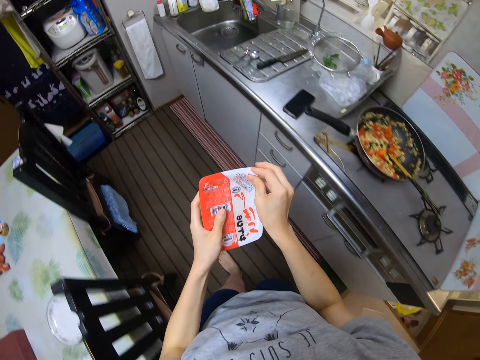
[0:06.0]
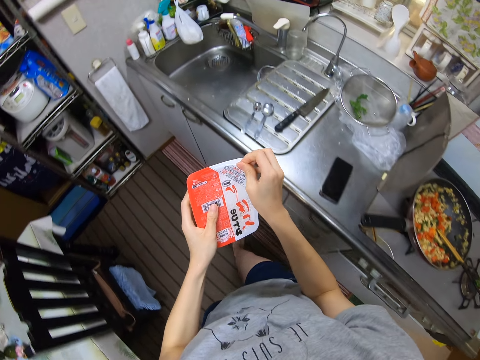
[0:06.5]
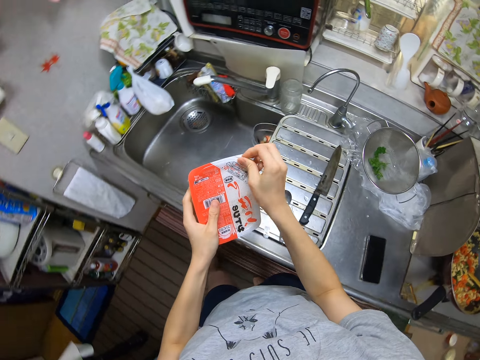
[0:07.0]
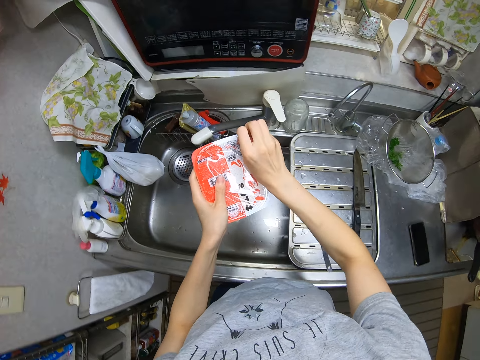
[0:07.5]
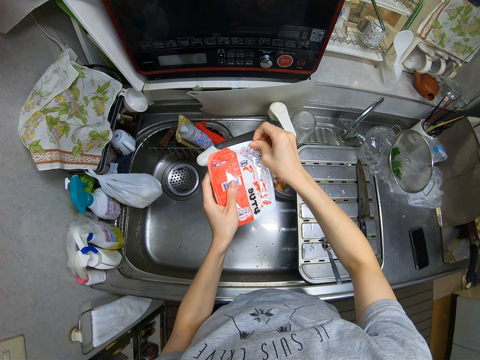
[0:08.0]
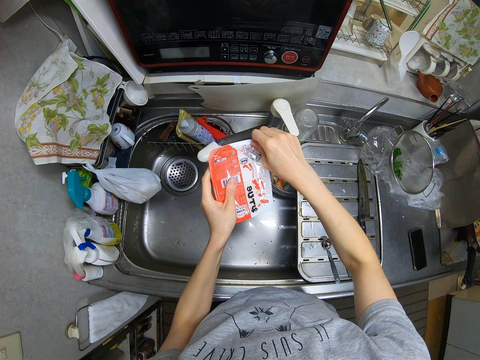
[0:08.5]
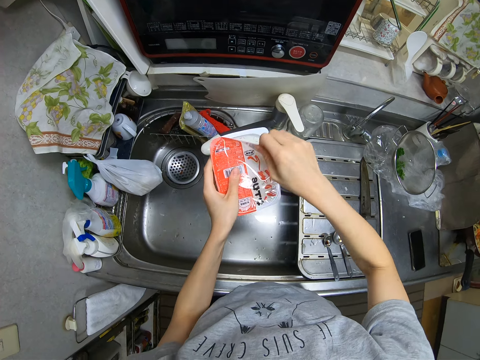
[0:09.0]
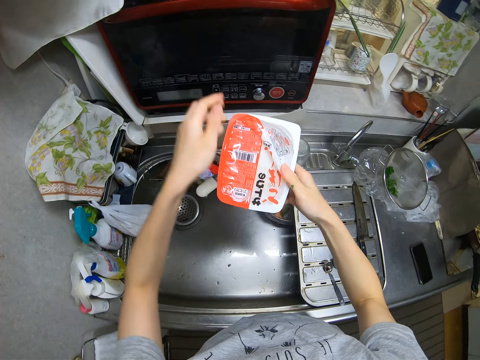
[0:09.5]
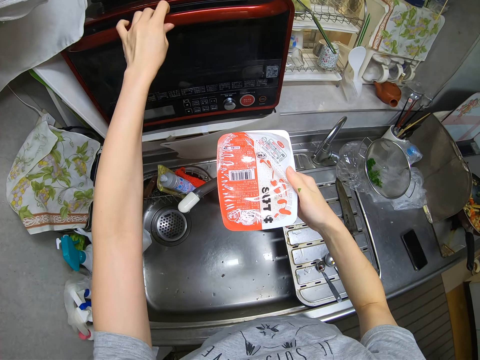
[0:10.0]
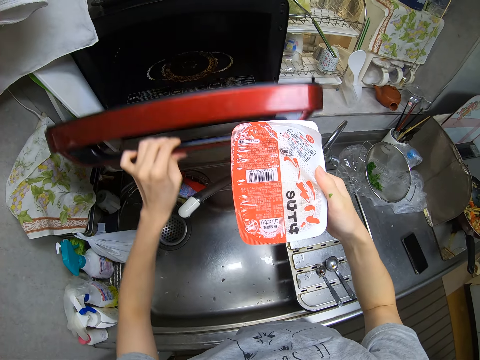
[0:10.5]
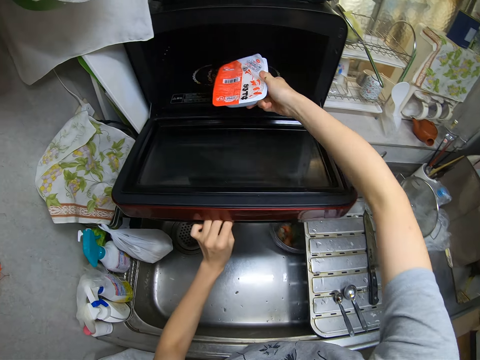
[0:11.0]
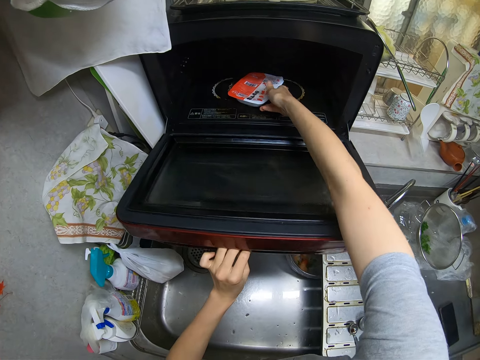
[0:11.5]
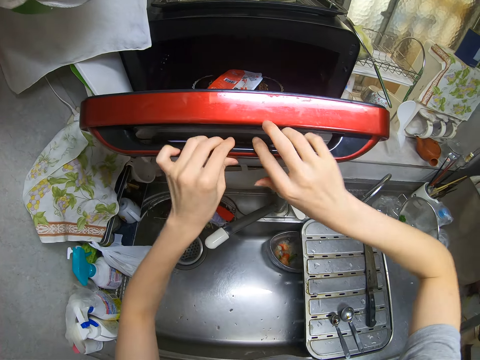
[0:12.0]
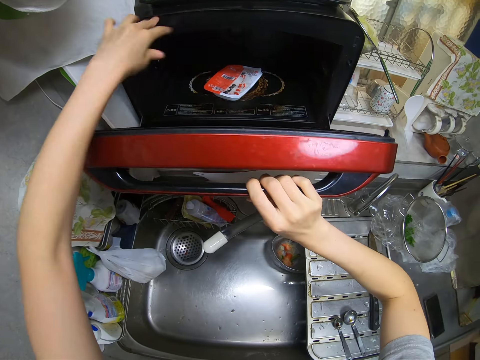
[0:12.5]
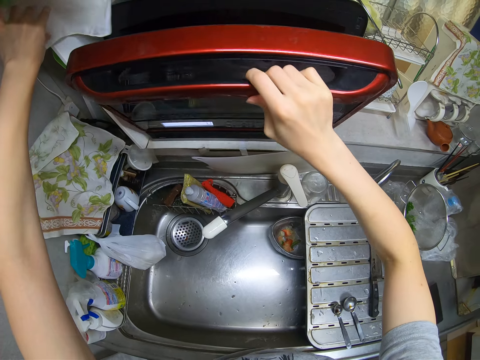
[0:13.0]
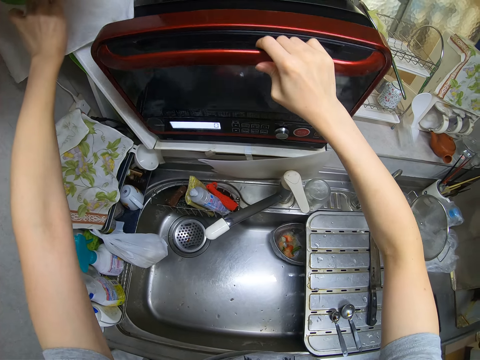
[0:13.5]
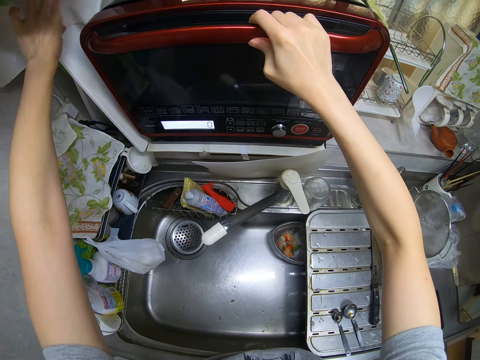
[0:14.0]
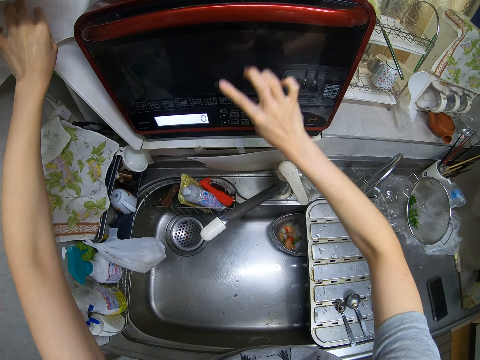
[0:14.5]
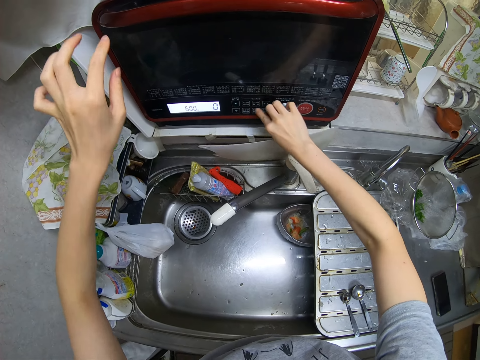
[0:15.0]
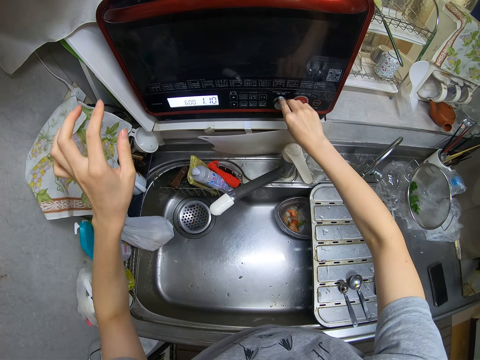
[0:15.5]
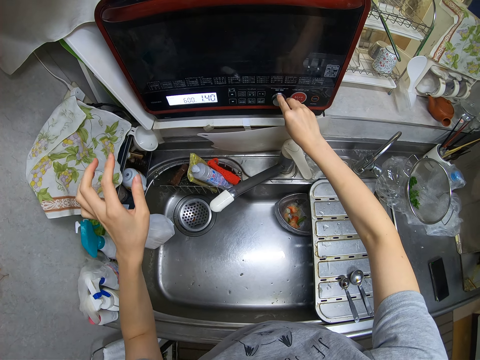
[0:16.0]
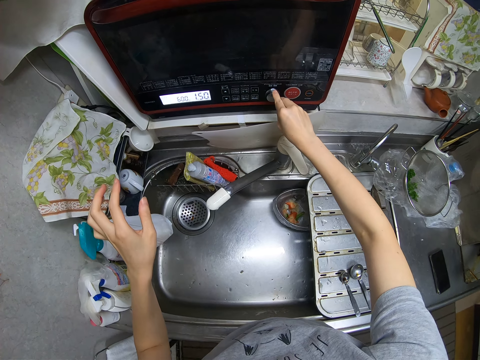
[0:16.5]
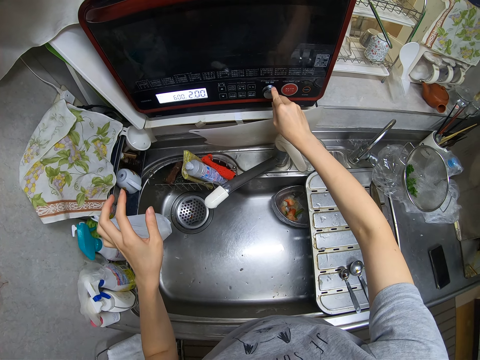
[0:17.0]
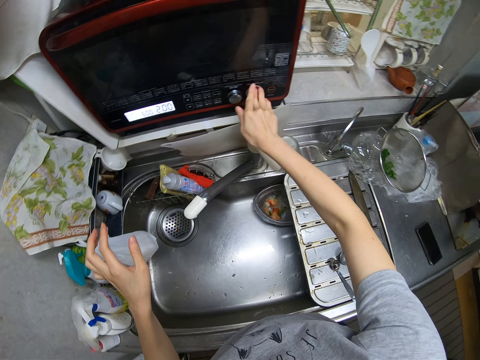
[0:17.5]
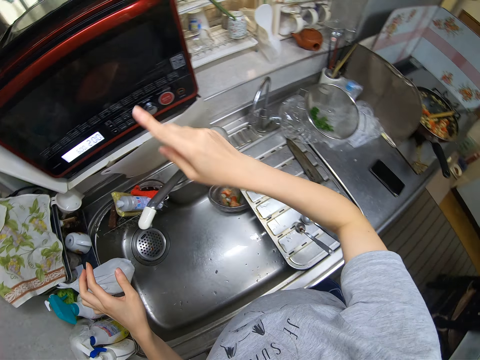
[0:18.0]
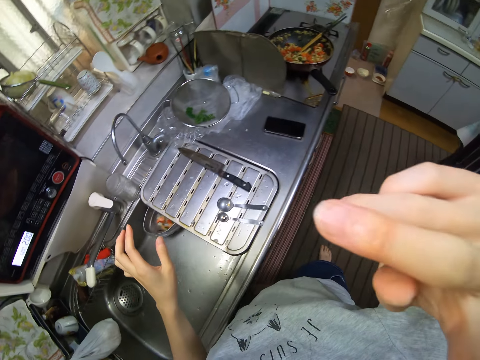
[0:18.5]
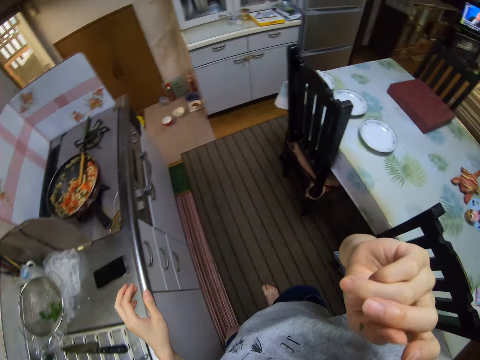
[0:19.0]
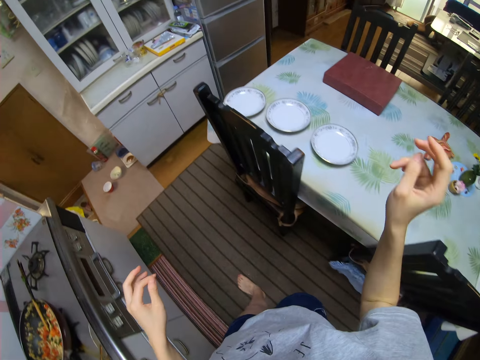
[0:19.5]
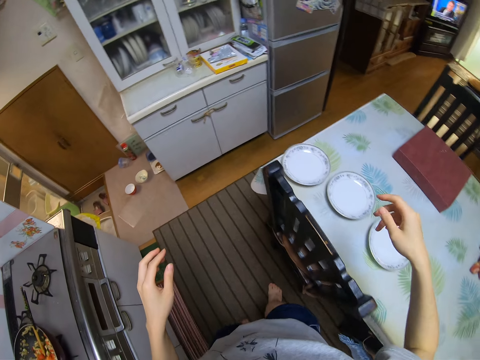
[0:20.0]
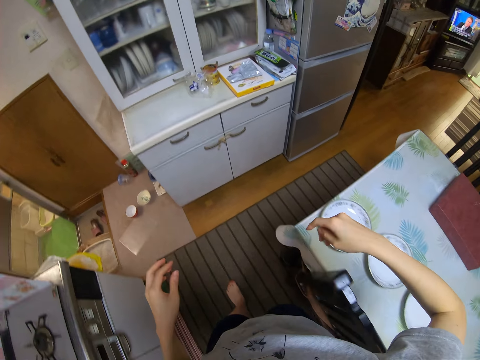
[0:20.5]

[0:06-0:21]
The camera wearer opens the rice porridge a bit with her right hand. She pulls on the paper with her hand. She places the packet on her other hand and raises her hand. She opens the microwave oven. She holds the microwave's handle and pulls on the microwave handle with her hand. She places the rice porridge in the microwave oven. She moves her hand towards the inside of the fridge, moves her hand towards her, and lifts up the microwave's door. She closes the microwave oven. She holds the door with her other hand and moves her hand forwards. She pushes aside a curtain or towel from the door of the microwave. She lifts up the microwave's door. She pushes the towel backwards and lowers her hand. She turns the buttons of the microwave oven. She presses the buttons on the microwave. She moves her other hand towards her. She presses the buttons on the microwave. She raises her right hand to her face. She moves her other hand towards her. She walks to the fridge in the kitchen. She walks away from the sink.

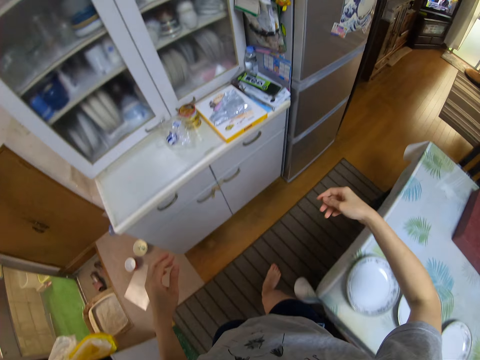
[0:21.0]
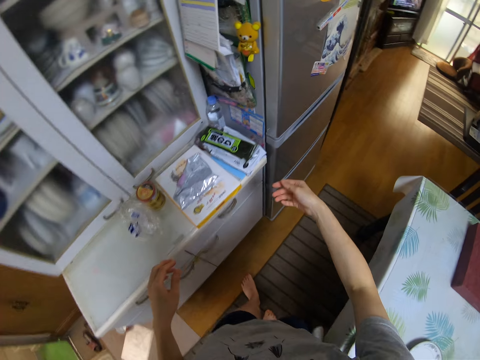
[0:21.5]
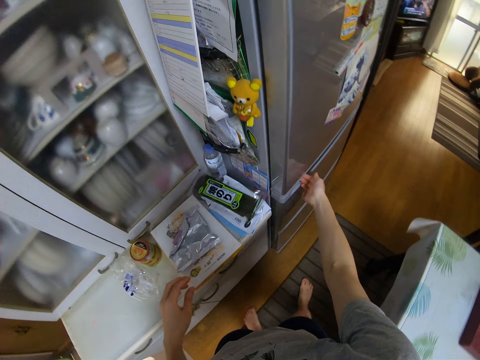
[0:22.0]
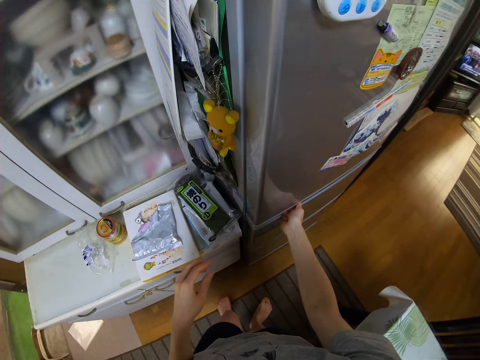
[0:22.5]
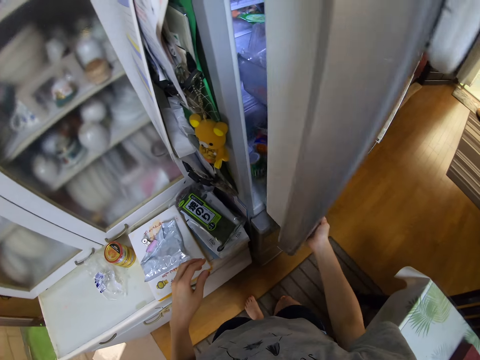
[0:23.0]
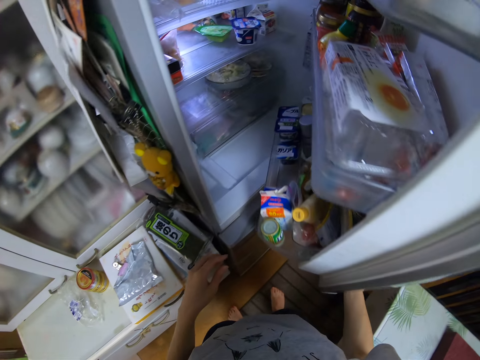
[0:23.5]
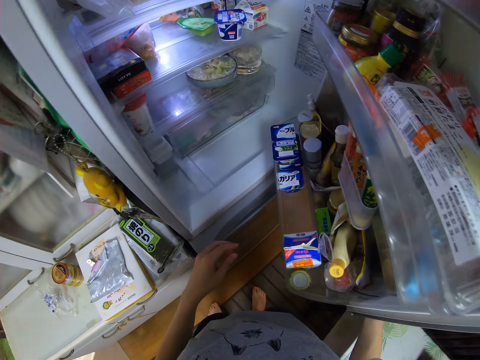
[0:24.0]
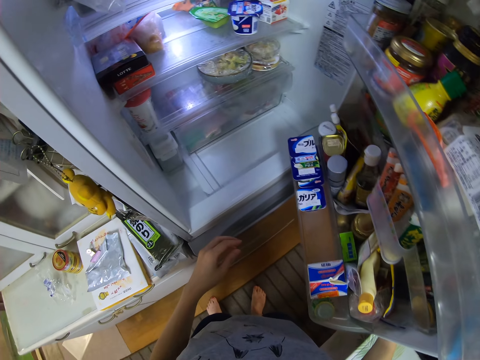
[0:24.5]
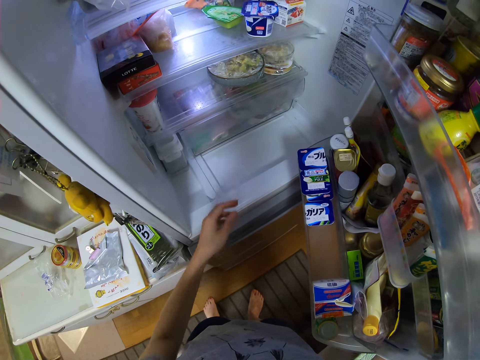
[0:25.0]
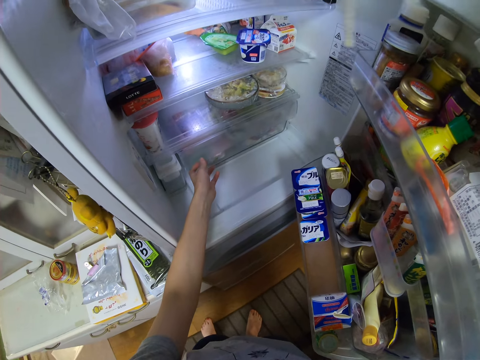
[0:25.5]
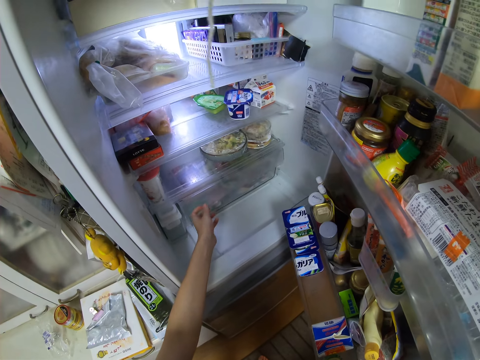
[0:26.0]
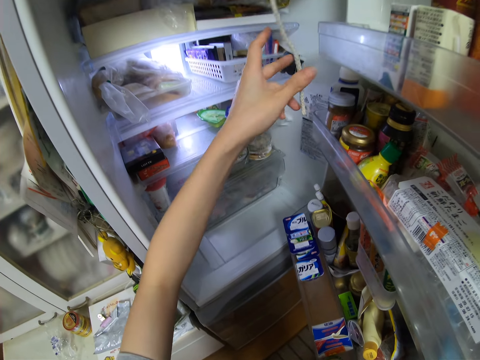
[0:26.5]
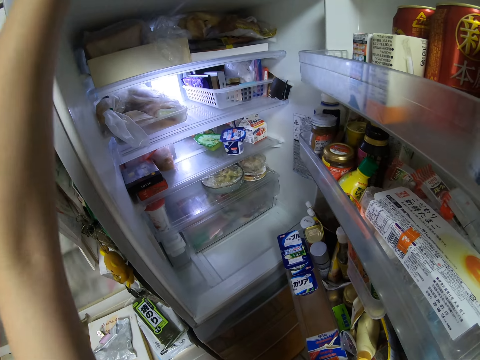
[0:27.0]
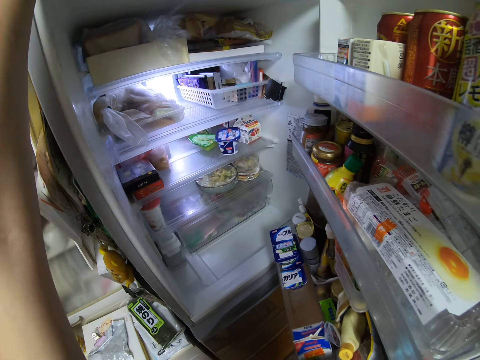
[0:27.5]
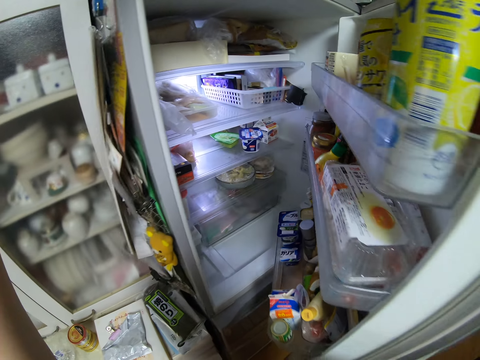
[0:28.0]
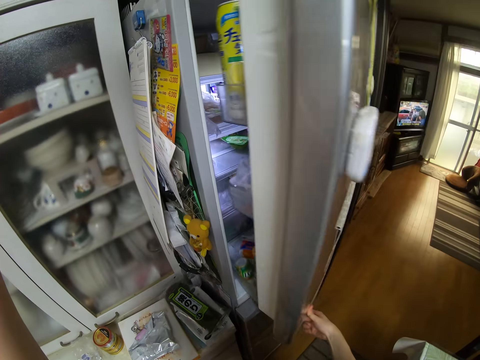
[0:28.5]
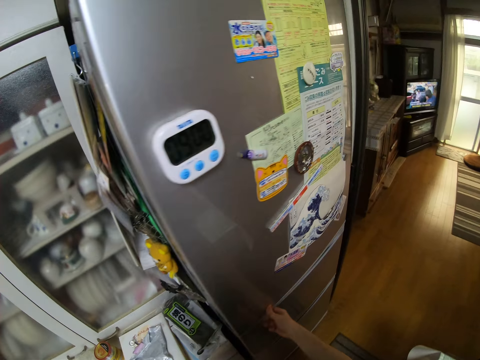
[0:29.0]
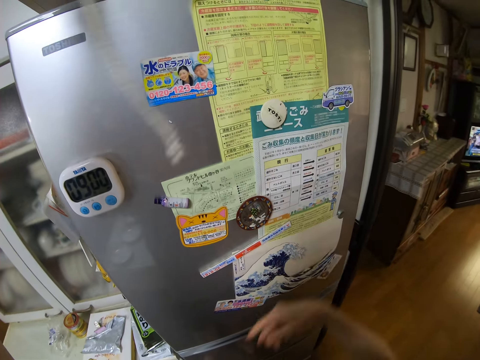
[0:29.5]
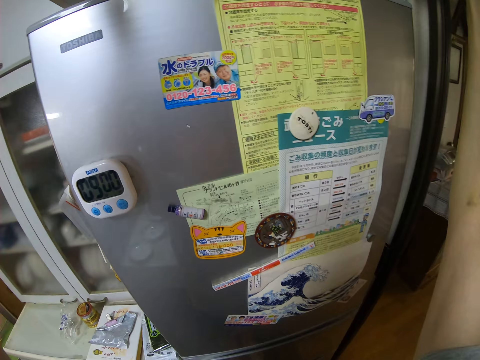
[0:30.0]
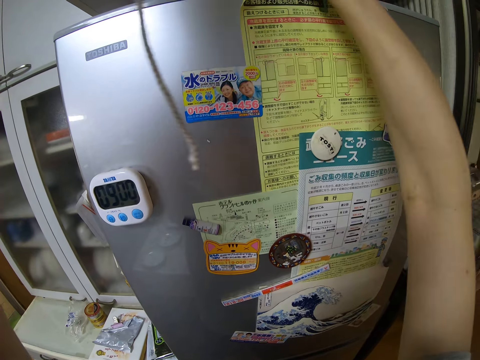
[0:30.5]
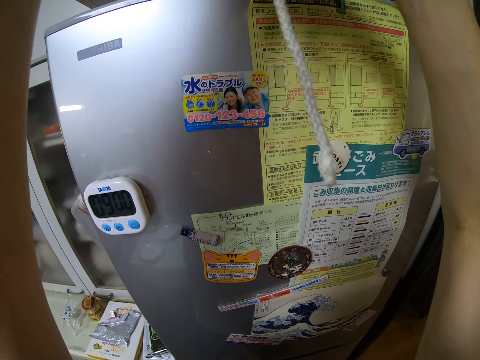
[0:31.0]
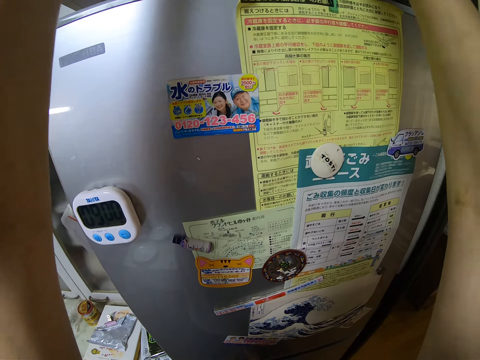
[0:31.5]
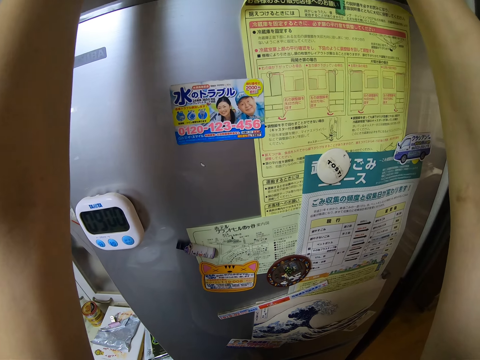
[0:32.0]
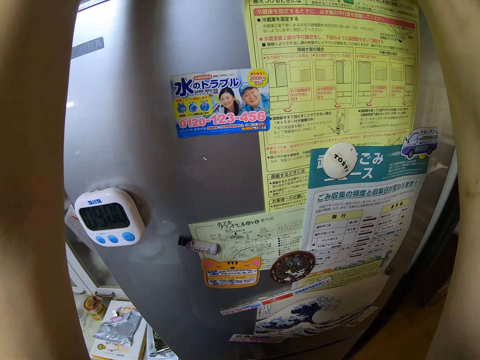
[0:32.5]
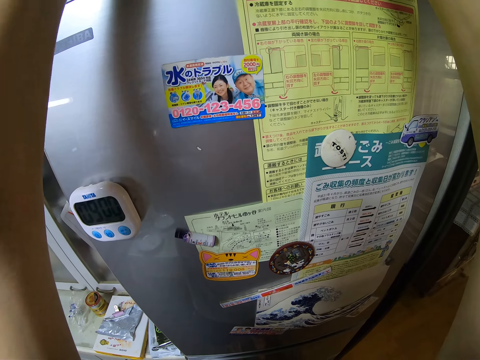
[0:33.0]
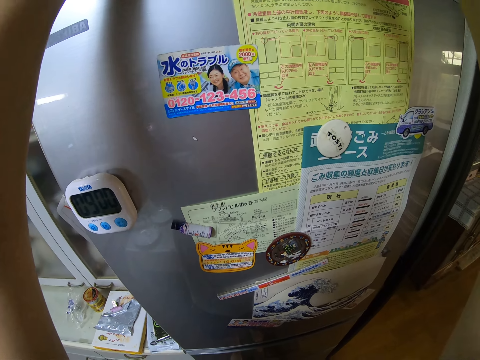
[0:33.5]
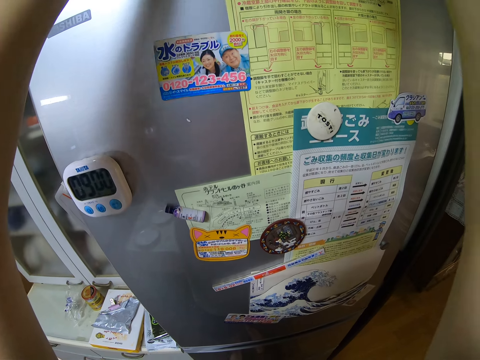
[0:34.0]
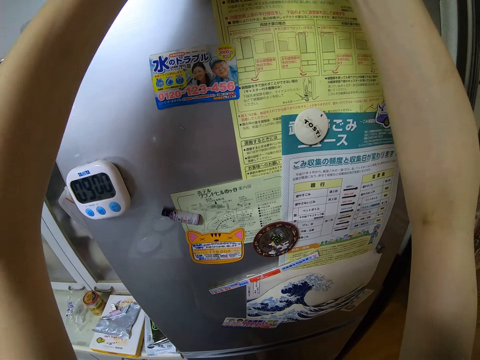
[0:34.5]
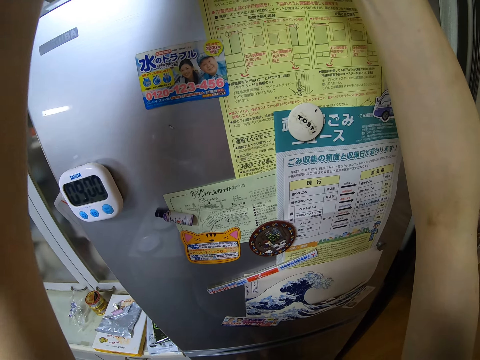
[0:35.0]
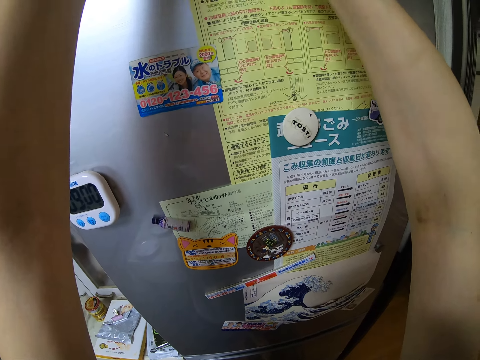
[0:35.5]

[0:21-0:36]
The camera wearer opens the fridge. She moves her hand forwards, holds the fridge door with her hand, and pulls on the door with her hand. She stares at the fridge's inside. She moves her other hand towards the inside of the fridge. She places her left hand on a drawer in the fridge. She takes a rope or string from the top of the fridge. She raises her hand, holds the string with her hand, and lifts up the string. She closes the fridge door. She moves her other hand towards the string. She folds the rope above the fridge. She stares at the fridge. She pulls the string upwards. She stares at the fridge.
